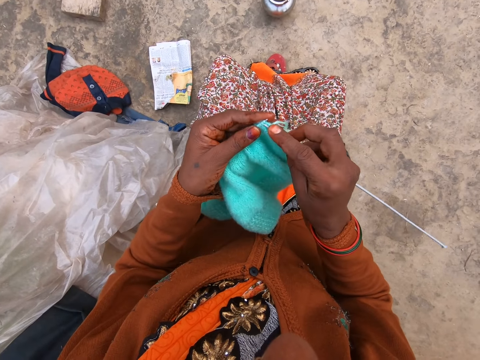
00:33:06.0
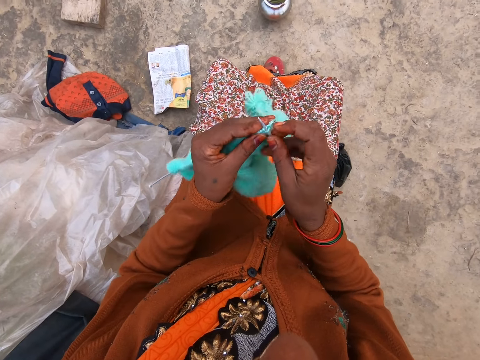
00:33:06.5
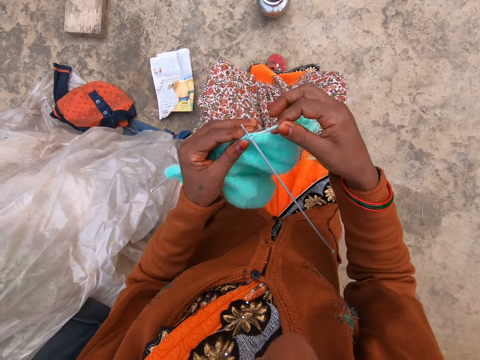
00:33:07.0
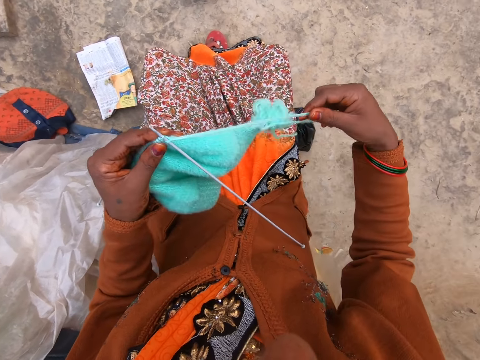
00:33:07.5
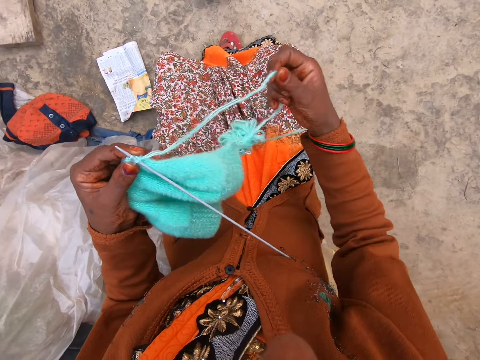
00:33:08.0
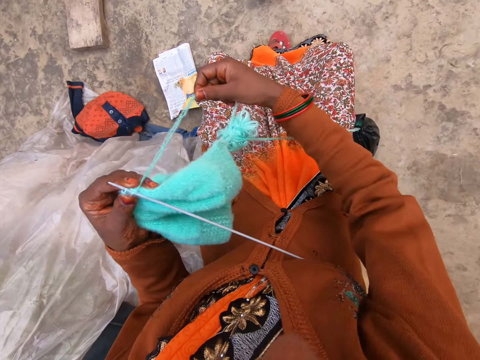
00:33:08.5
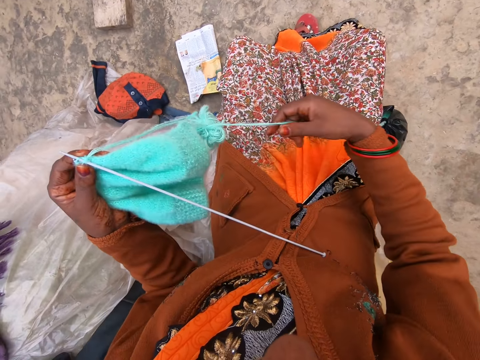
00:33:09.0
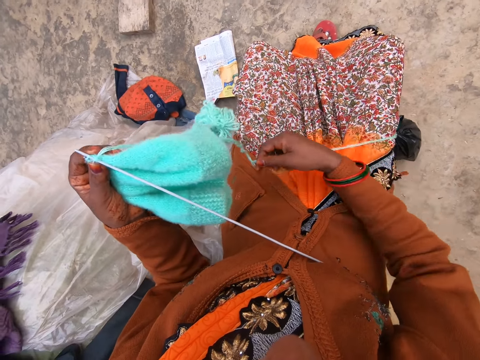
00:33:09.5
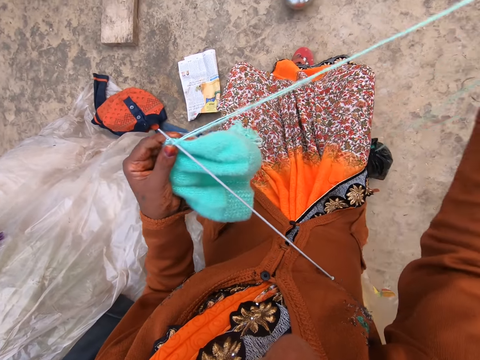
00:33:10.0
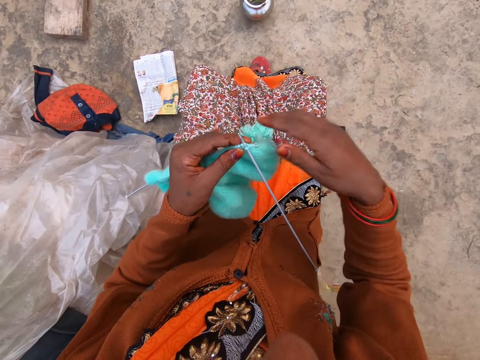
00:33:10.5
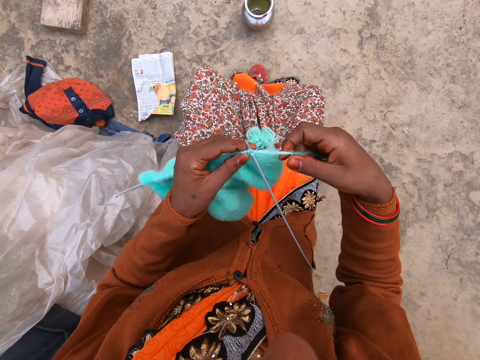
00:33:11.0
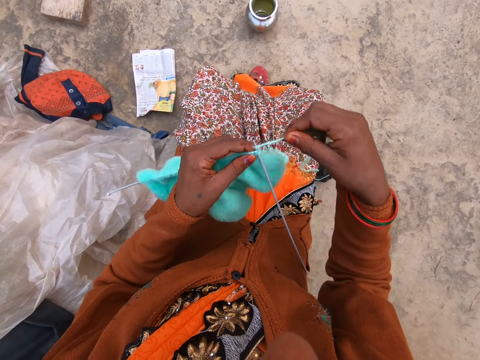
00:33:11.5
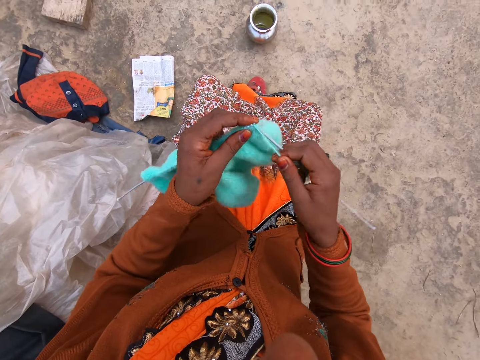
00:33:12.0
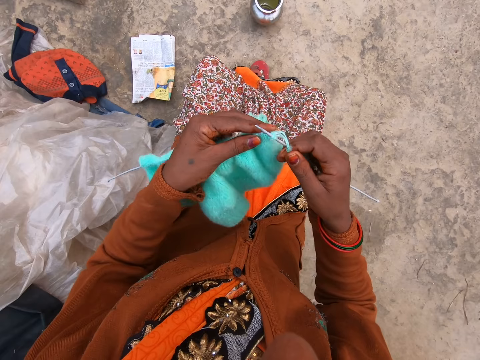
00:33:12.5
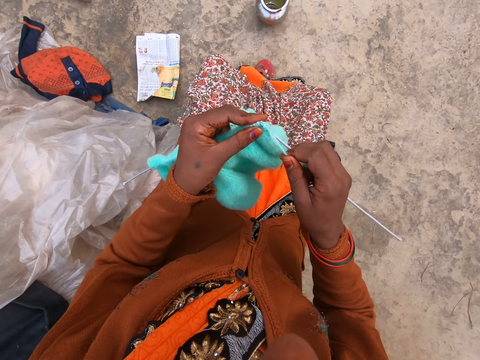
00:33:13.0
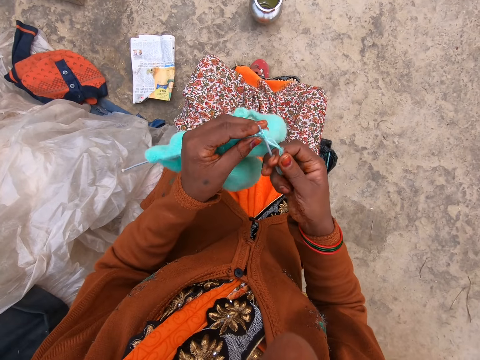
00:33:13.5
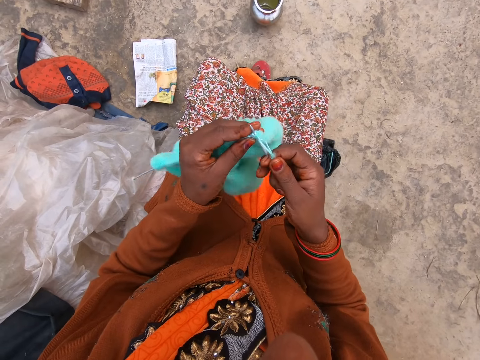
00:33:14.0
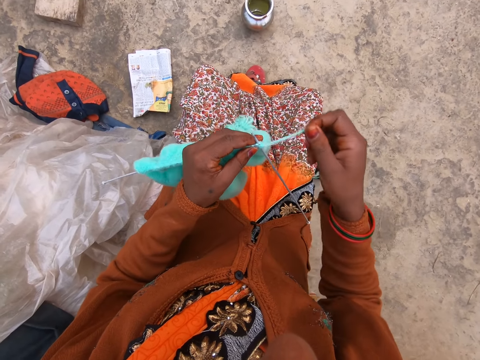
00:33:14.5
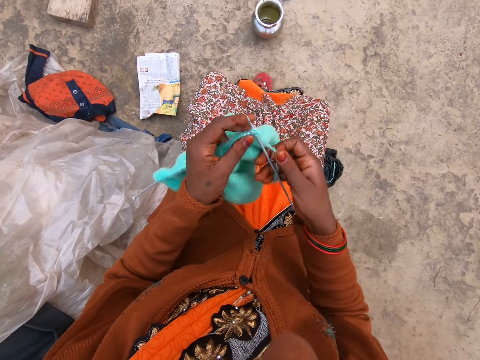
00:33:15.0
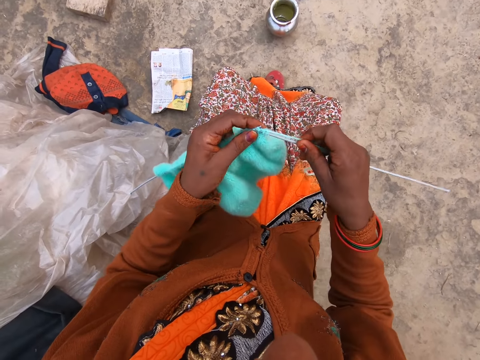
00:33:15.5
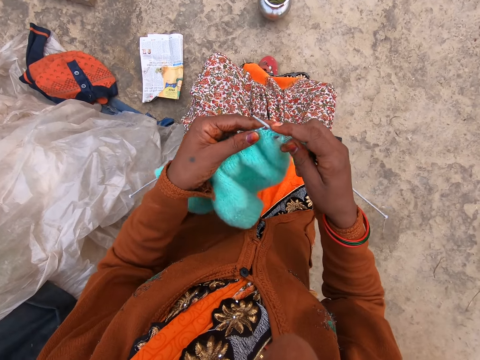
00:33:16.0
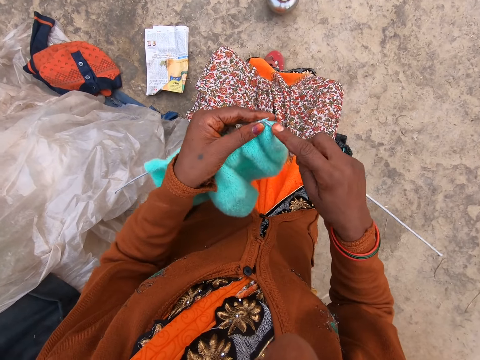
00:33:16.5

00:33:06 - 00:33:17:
The camera wearer inserts the second knitting pin into the yarn with her right hand. She pulls the string of yarn with her right hand. She knits the yarn with two knitting pins in both hands.

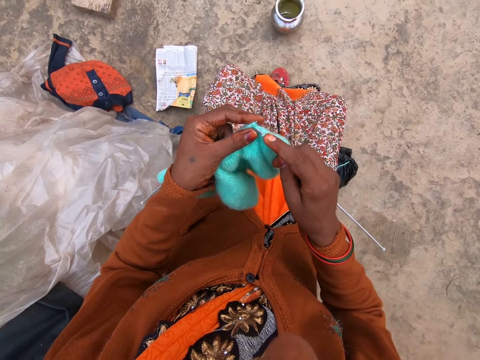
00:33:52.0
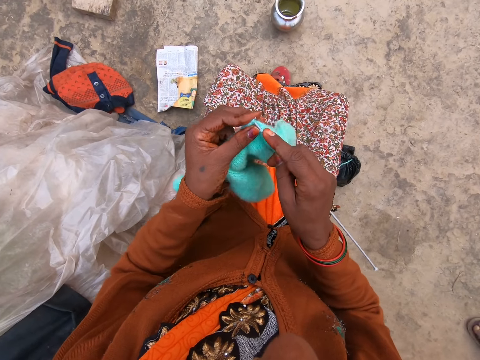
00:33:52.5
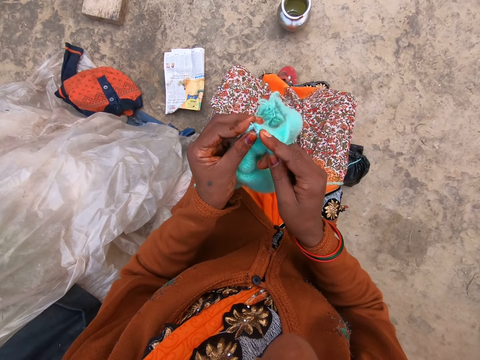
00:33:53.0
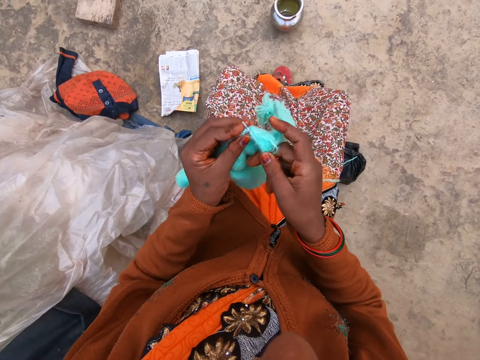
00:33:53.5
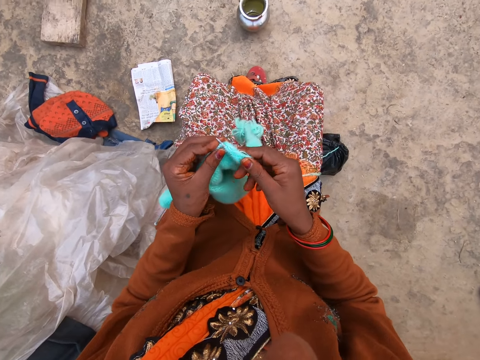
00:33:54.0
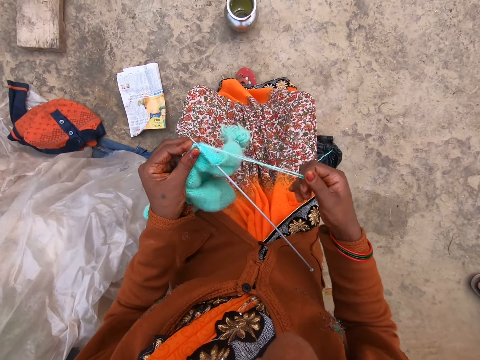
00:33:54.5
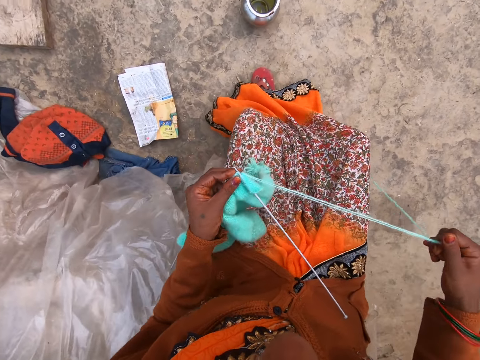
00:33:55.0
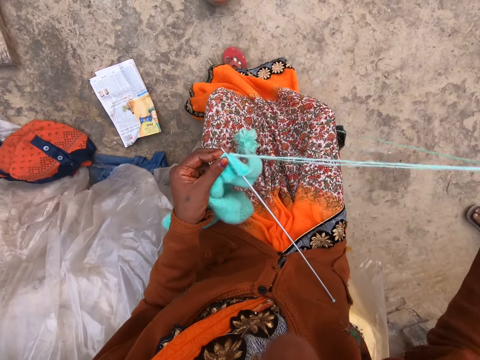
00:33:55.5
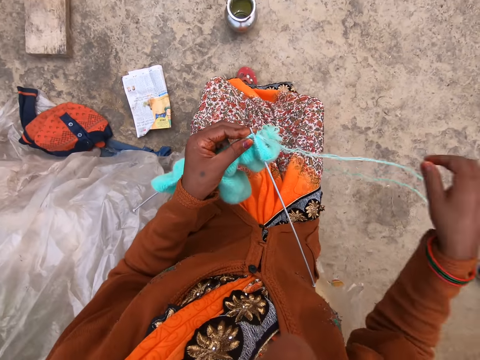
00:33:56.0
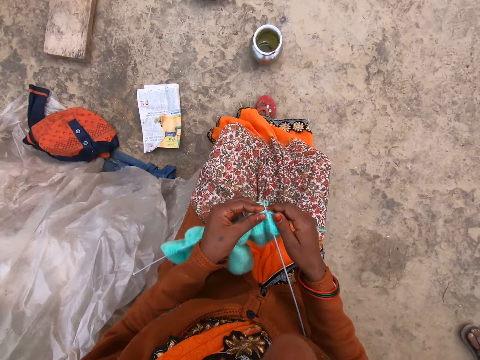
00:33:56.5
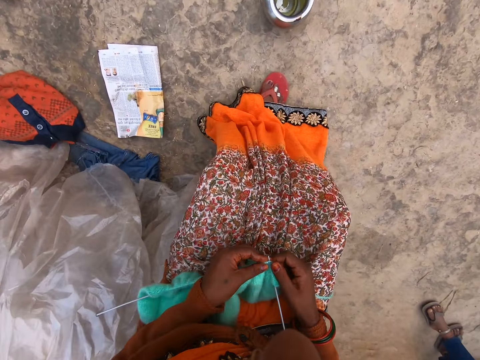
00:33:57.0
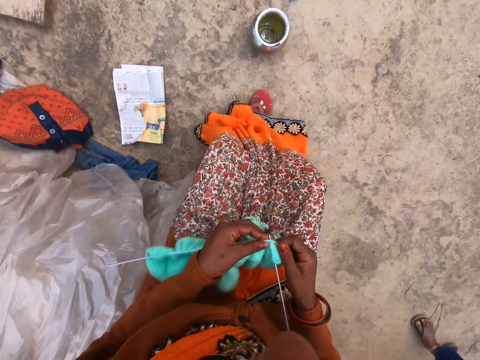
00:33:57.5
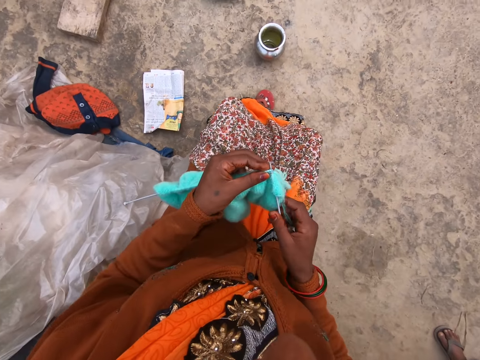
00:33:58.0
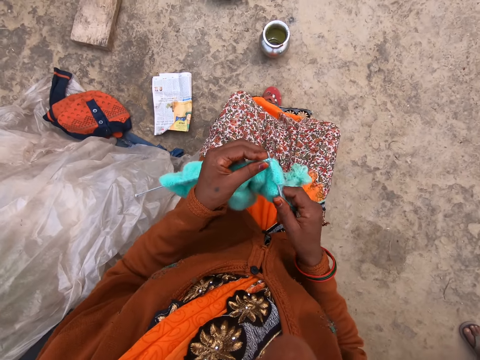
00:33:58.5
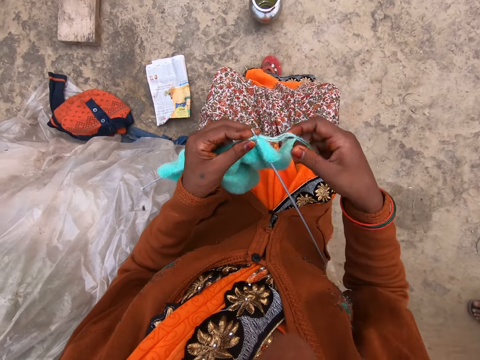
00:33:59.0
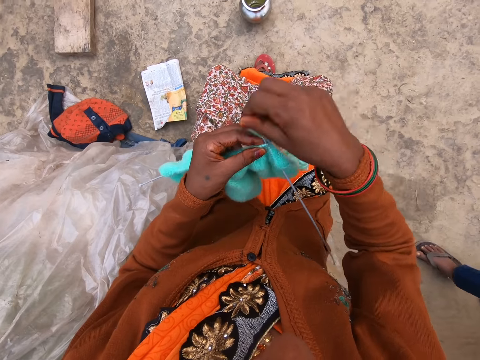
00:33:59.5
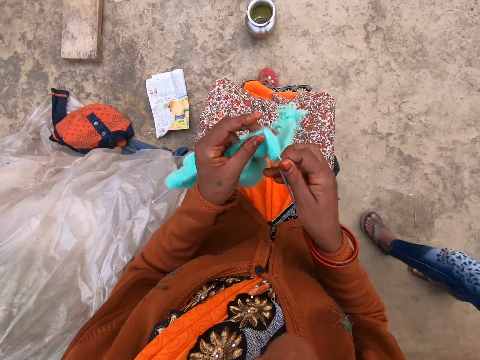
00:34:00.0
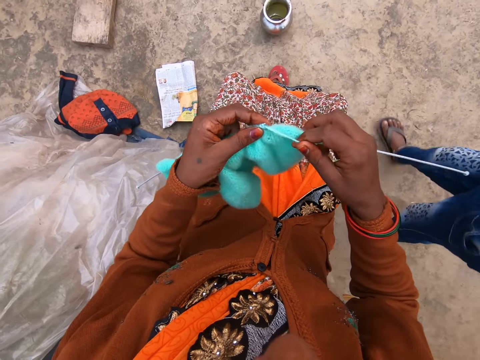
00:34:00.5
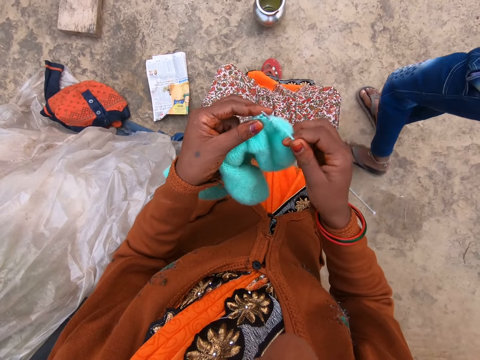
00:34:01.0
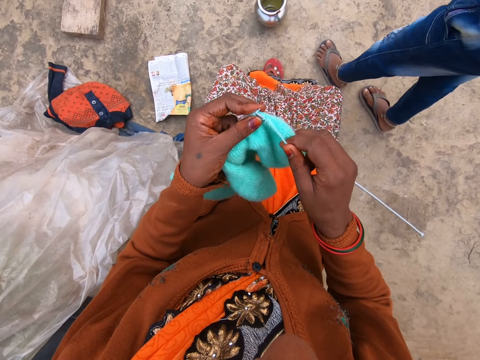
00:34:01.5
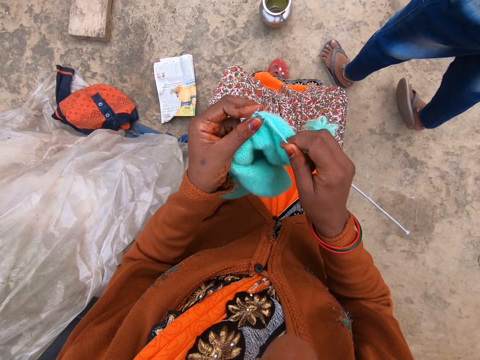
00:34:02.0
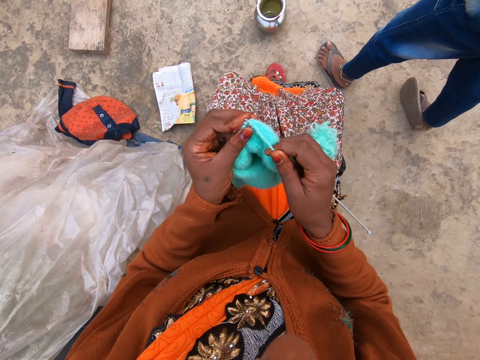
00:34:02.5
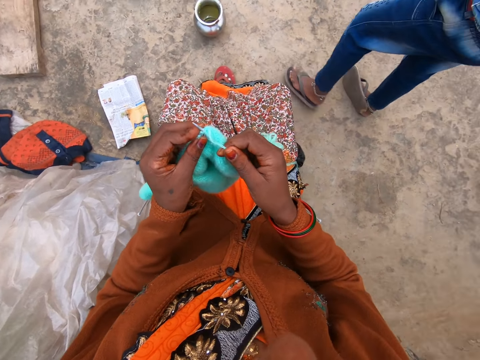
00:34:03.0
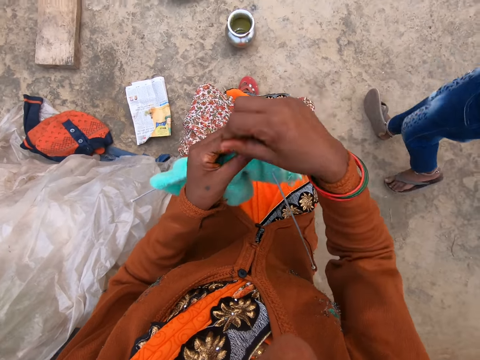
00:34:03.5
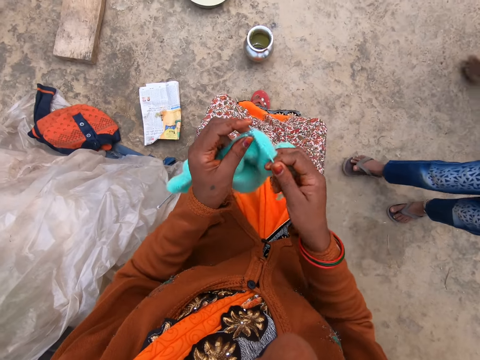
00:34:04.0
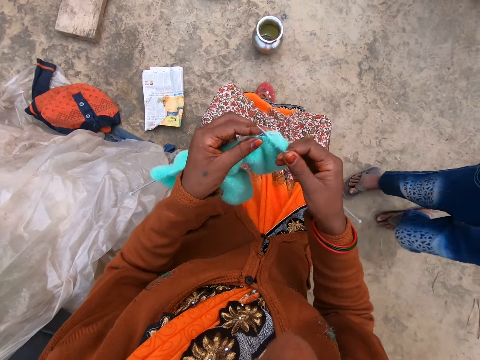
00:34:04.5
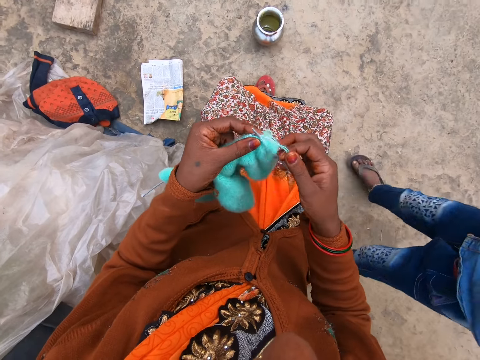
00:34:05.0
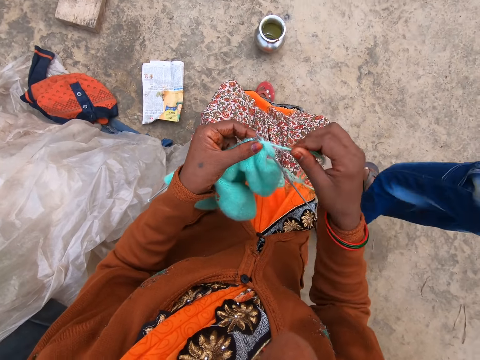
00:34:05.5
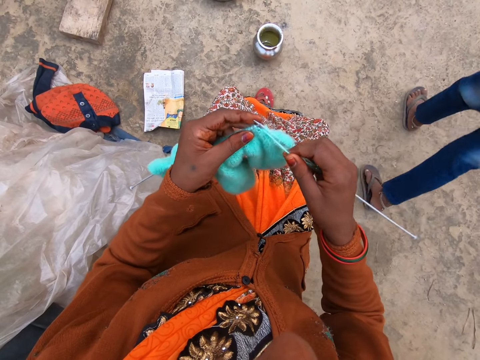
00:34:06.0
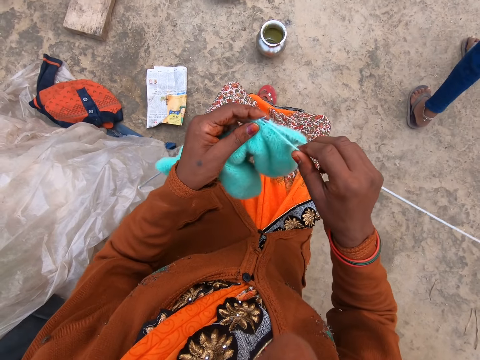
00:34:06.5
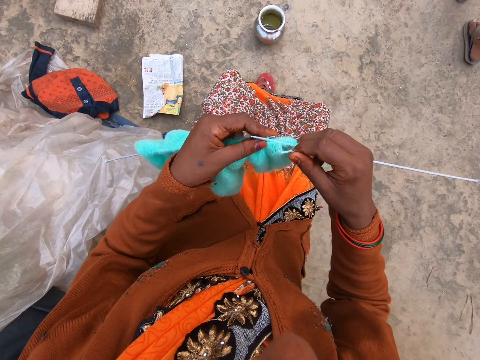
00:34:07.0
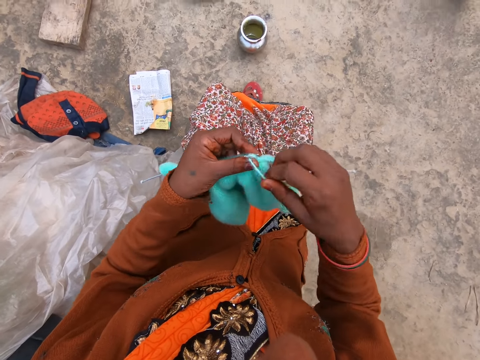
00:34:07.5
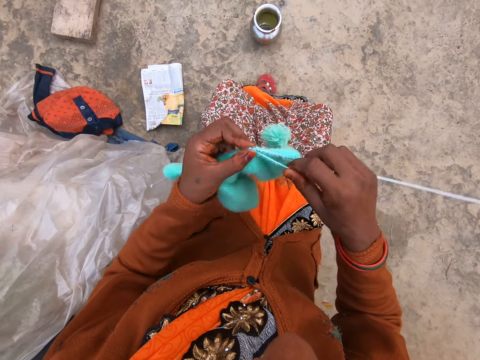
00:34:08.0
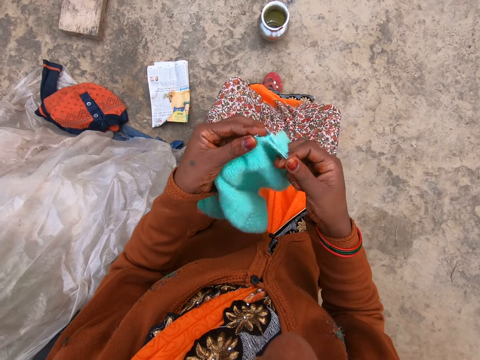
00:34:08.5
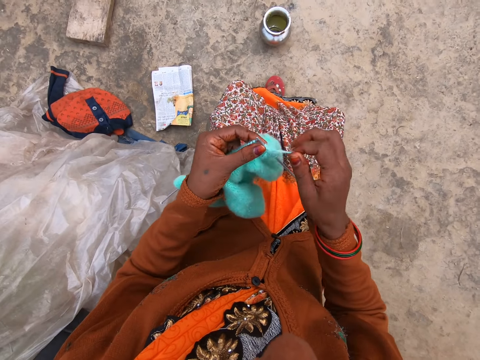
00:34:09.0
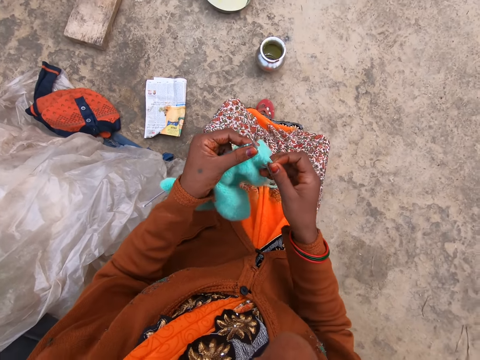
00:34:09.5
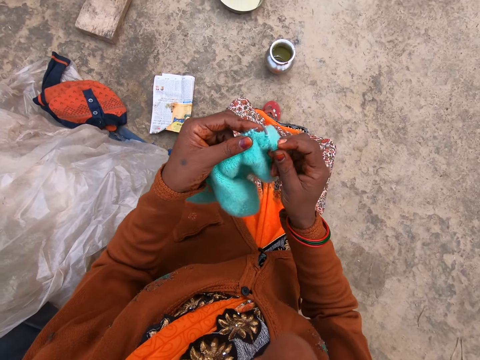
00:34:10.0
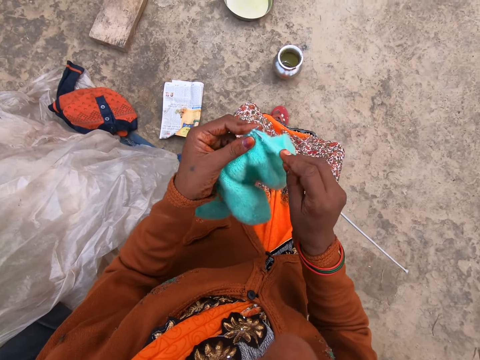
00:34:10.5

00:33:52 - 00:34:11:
The camera wearer holds the knitted yarn and knitting pins with her left hand. She pulls the string of yarn with her right hand. She knits the yarn with two knitting pins in both hands. A woman walks towards the camera wearer.
